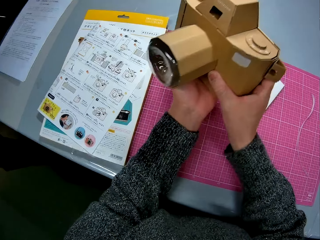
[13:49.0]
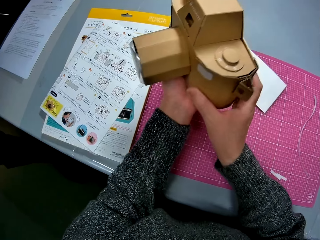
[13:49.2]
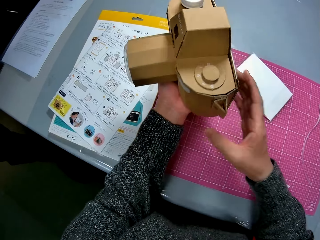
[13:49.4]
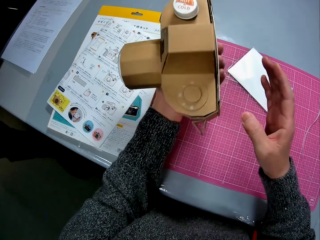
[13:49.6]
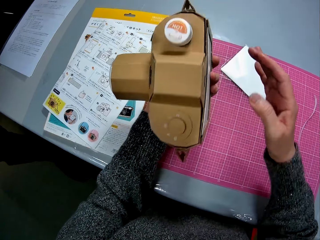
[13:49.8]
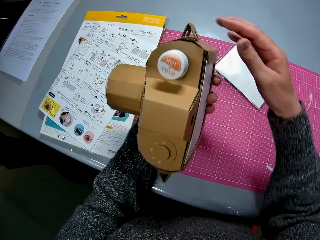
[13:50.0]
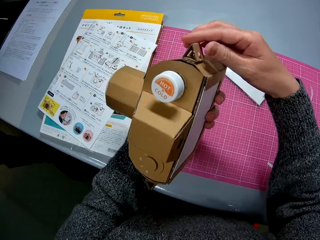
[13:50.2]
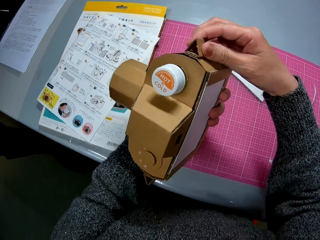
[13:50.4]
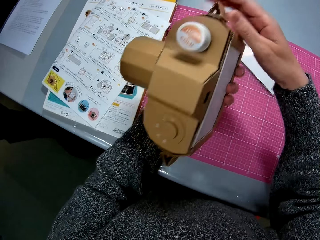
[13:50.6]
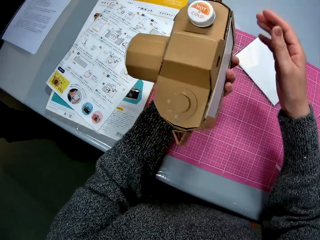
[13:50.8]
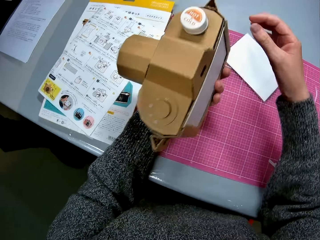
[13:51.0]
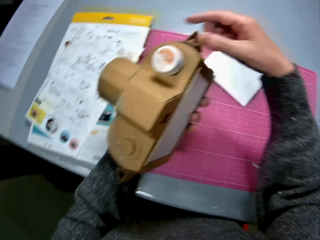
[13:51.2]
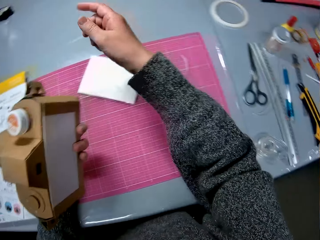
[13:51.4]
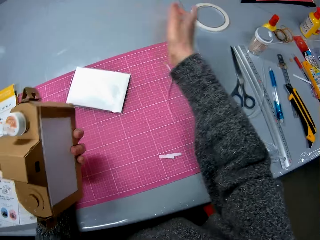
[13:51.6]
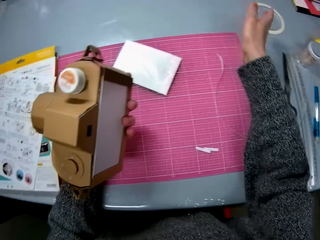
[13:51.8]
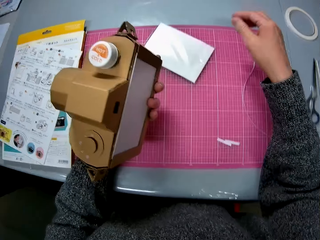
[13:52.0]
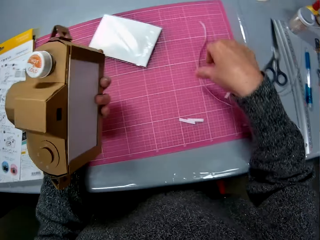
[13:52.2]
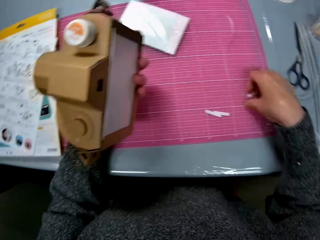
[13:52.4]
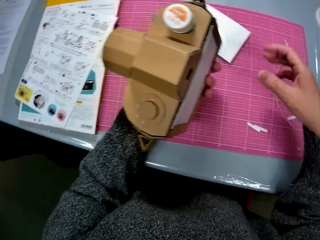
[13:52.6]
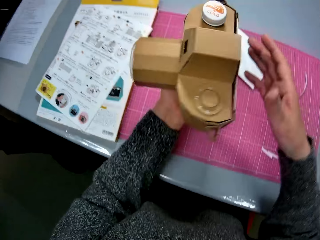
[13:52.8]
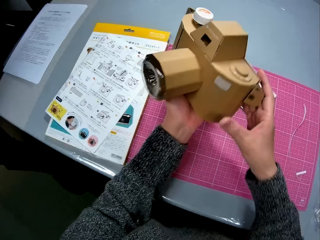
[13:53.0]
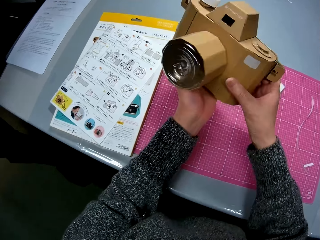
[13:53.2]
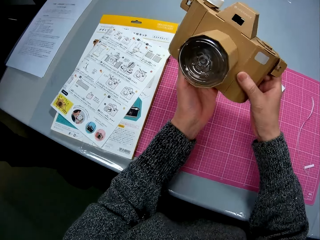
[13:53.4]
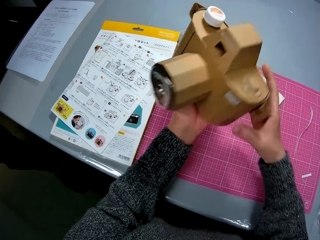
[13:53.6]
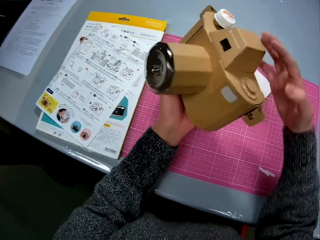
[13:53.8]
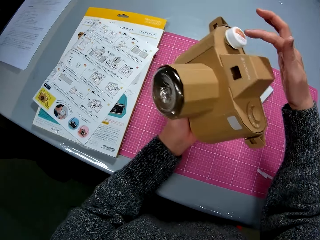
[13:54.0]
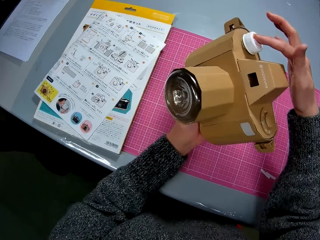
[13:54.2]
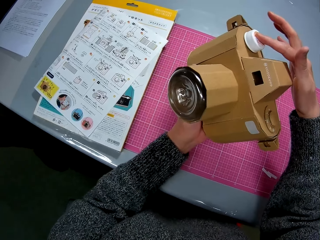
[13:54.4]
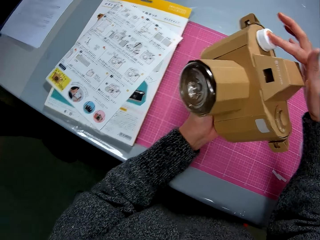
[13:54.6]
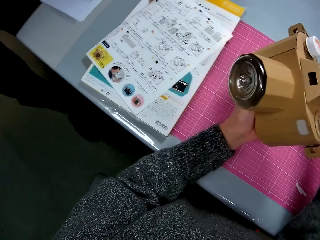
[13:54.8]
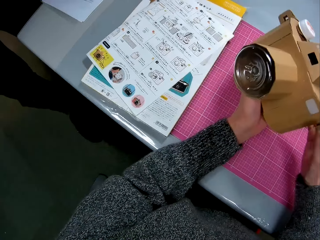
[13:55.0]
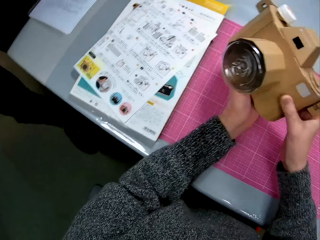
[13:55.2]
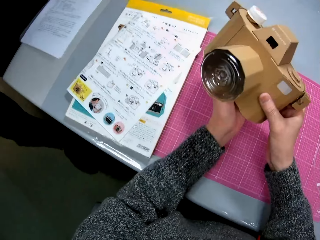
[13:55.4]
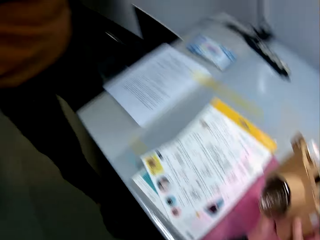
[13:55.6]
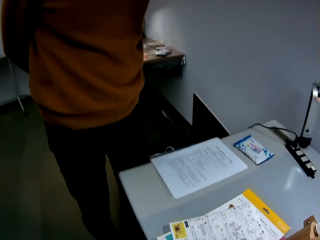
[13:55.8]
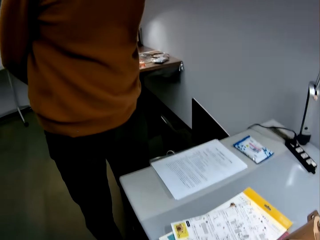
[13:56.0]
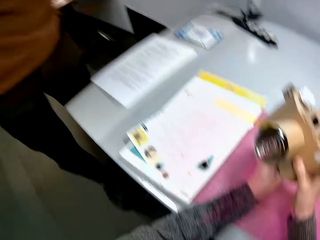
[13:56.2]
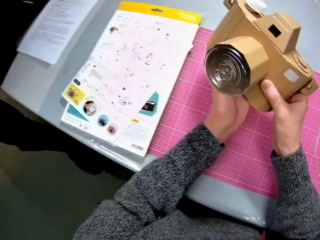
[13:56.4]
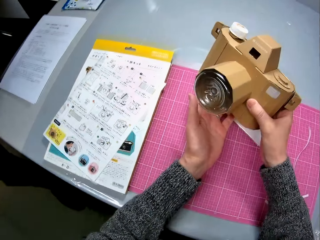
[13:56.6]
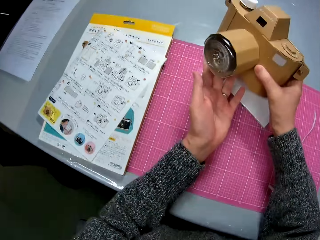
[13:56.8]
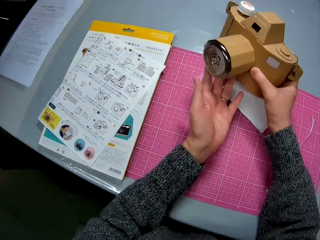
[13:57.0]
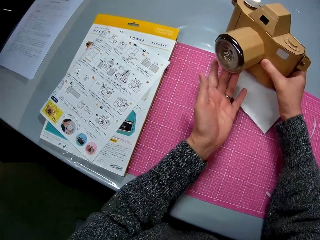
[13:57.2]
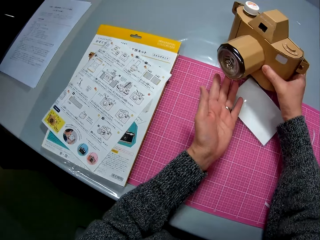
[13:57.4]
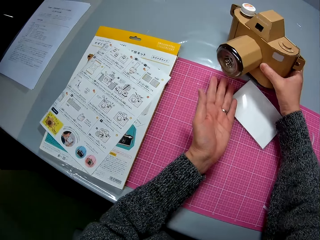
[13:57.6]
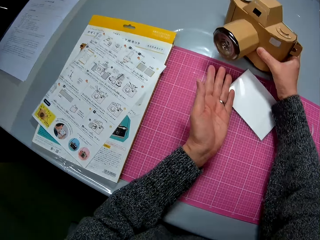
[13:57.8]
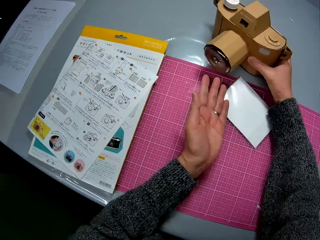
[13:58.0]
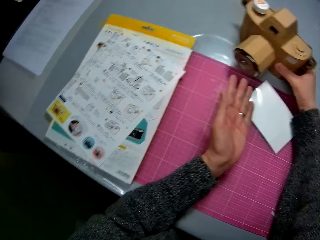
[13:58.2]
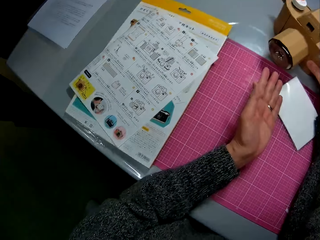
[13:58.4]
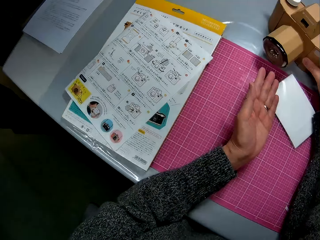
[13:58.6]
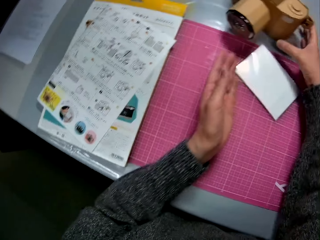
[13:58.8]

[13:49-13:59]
The camera wearer moves their hand. They check the paperboard camera model. They press something. A man stands in the room. The camera wearer checks the paperboard camera model. They place the paperboard camera model on the table.
